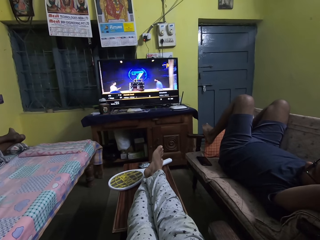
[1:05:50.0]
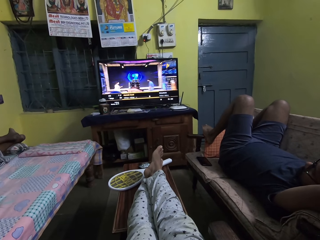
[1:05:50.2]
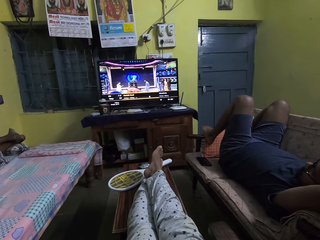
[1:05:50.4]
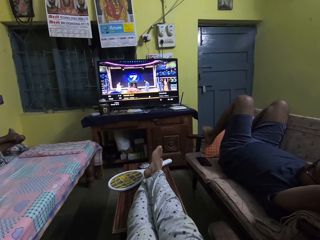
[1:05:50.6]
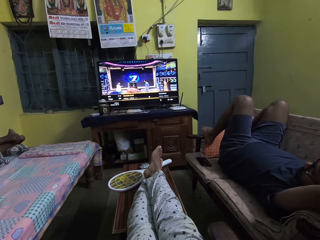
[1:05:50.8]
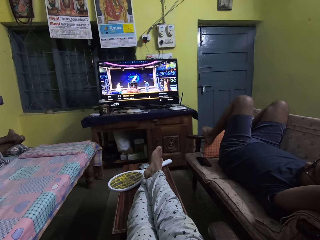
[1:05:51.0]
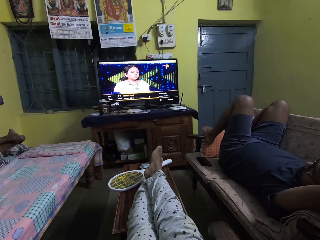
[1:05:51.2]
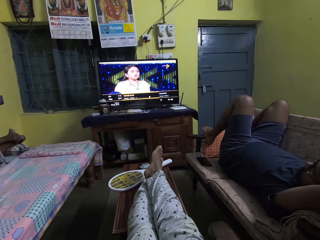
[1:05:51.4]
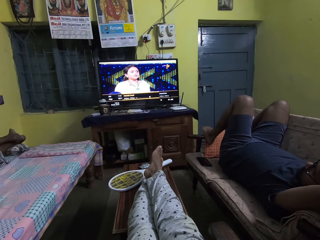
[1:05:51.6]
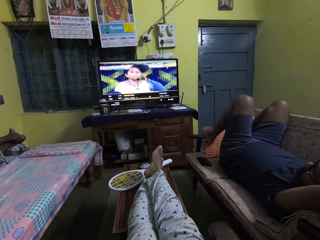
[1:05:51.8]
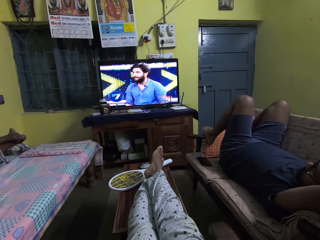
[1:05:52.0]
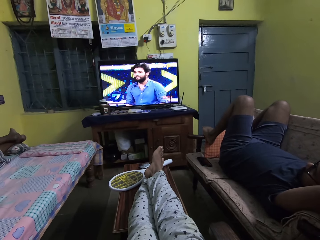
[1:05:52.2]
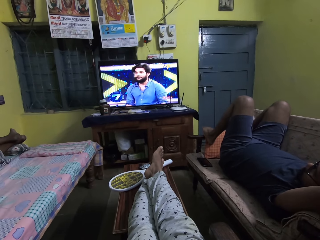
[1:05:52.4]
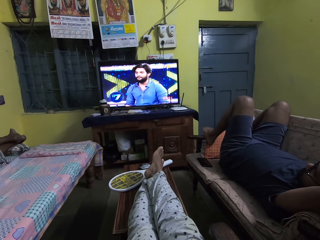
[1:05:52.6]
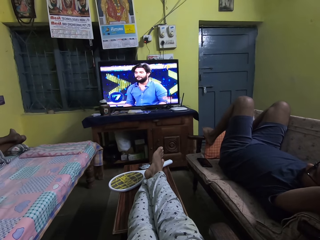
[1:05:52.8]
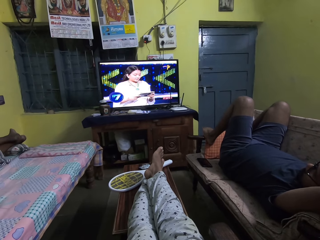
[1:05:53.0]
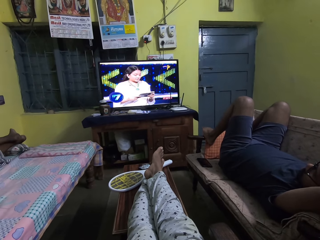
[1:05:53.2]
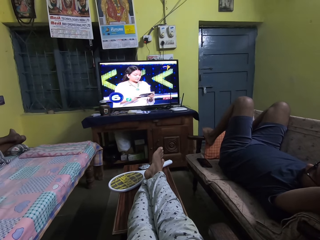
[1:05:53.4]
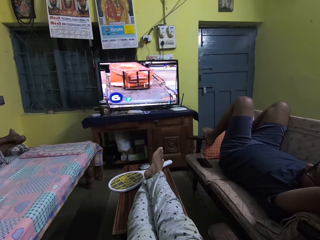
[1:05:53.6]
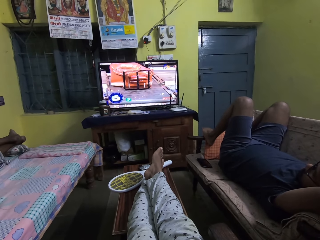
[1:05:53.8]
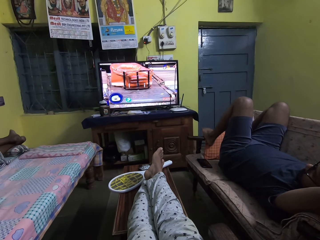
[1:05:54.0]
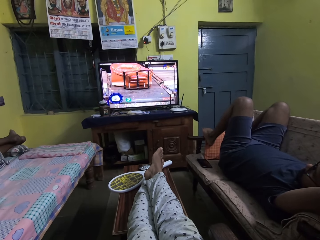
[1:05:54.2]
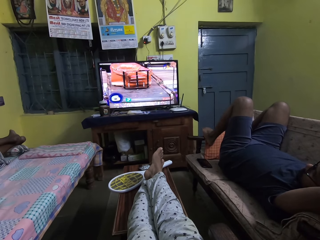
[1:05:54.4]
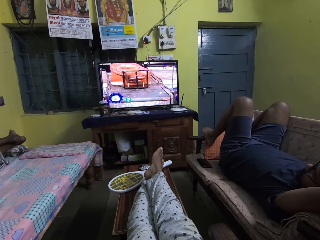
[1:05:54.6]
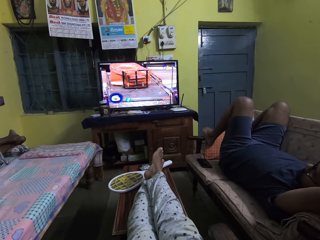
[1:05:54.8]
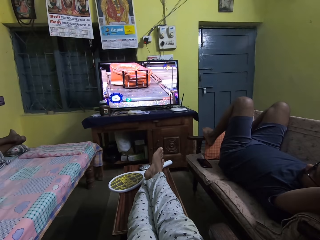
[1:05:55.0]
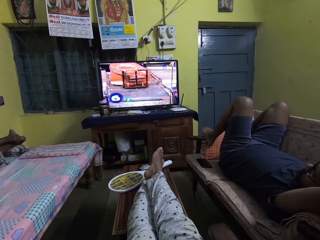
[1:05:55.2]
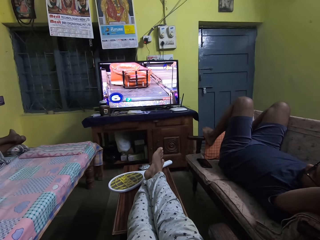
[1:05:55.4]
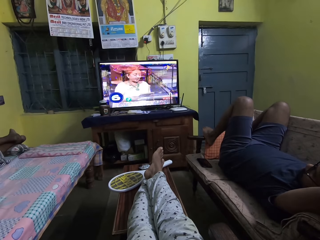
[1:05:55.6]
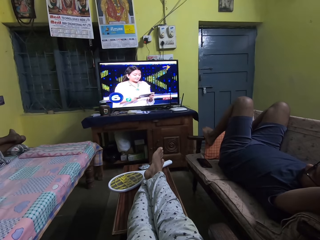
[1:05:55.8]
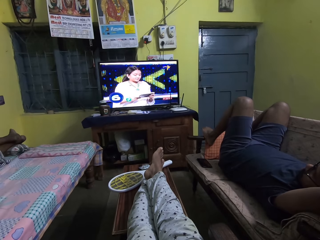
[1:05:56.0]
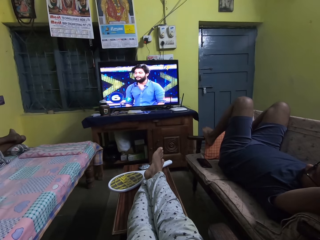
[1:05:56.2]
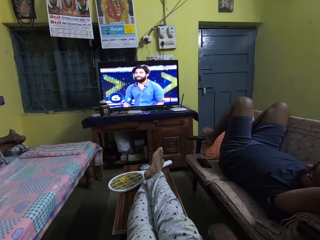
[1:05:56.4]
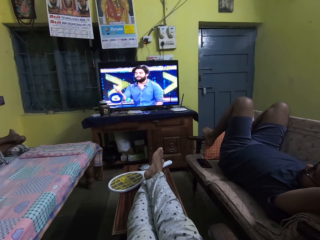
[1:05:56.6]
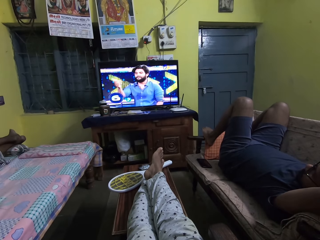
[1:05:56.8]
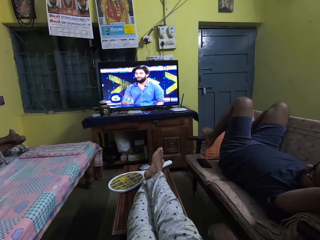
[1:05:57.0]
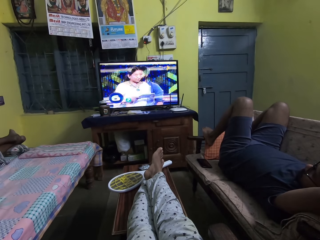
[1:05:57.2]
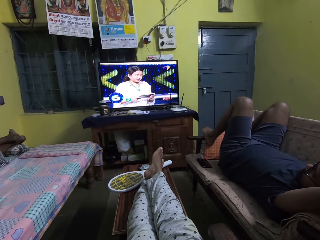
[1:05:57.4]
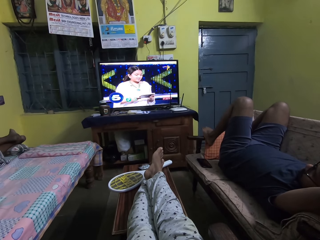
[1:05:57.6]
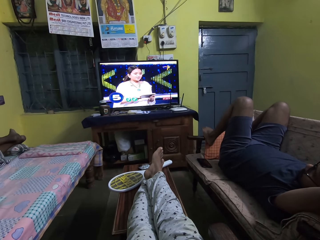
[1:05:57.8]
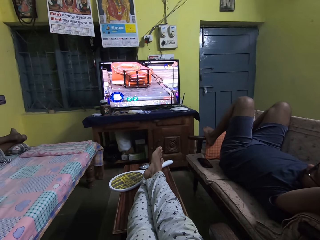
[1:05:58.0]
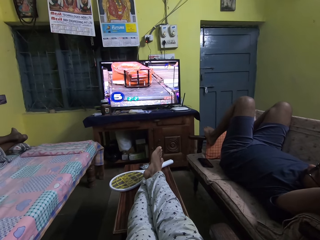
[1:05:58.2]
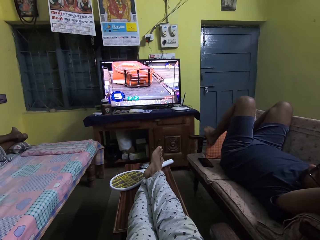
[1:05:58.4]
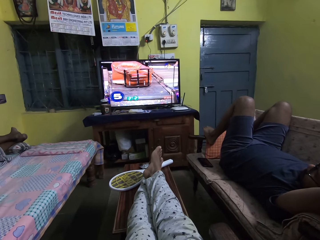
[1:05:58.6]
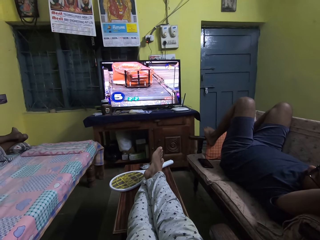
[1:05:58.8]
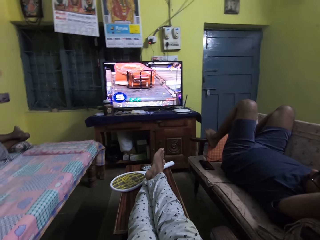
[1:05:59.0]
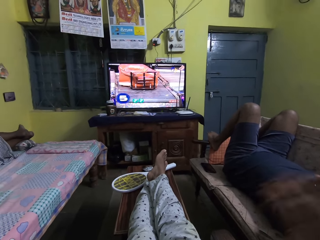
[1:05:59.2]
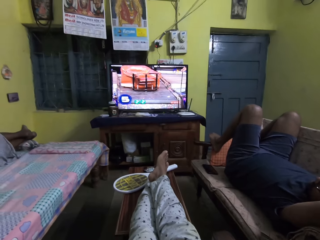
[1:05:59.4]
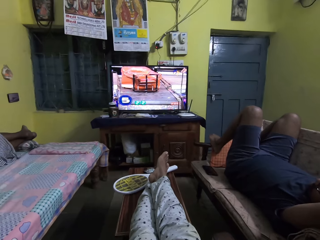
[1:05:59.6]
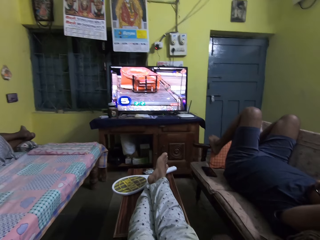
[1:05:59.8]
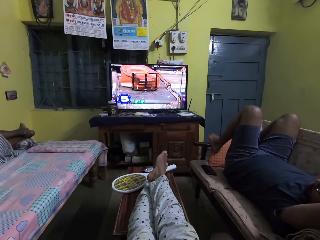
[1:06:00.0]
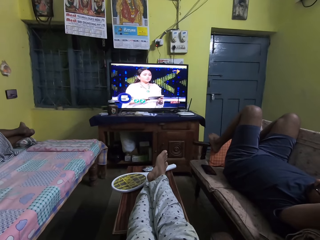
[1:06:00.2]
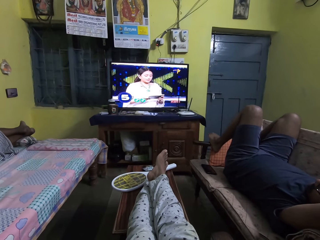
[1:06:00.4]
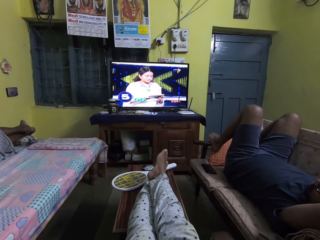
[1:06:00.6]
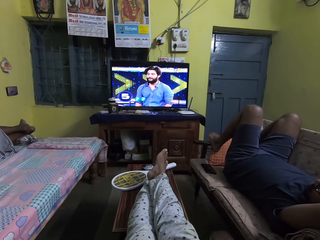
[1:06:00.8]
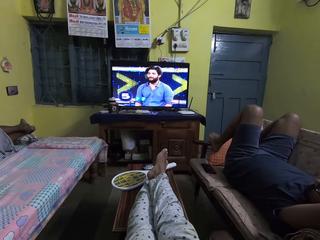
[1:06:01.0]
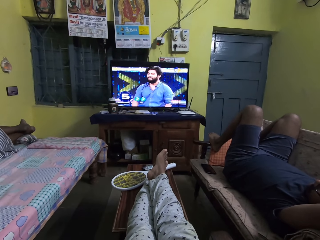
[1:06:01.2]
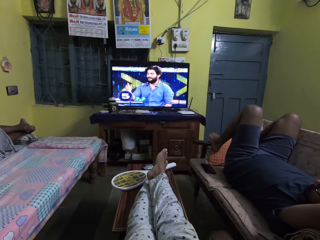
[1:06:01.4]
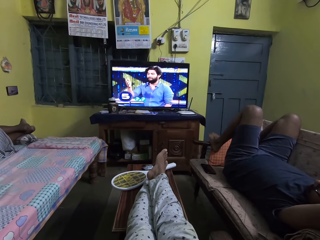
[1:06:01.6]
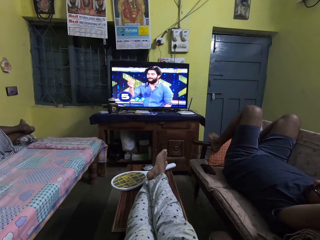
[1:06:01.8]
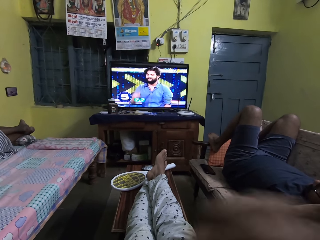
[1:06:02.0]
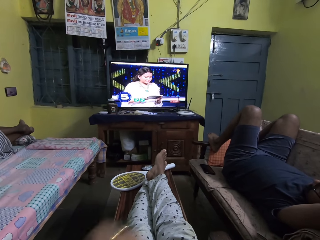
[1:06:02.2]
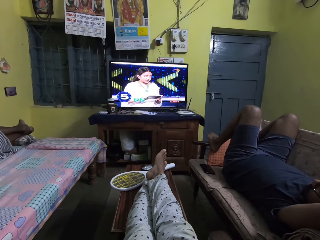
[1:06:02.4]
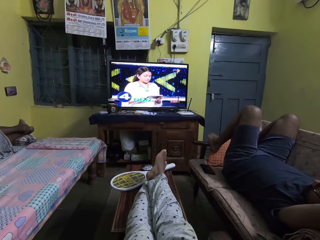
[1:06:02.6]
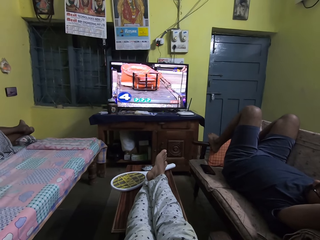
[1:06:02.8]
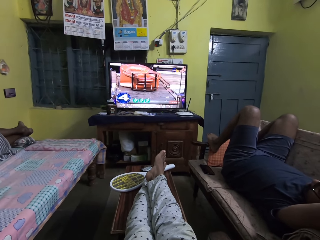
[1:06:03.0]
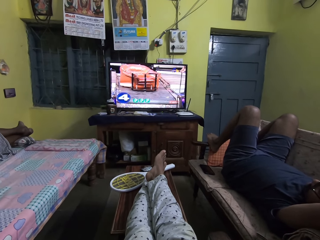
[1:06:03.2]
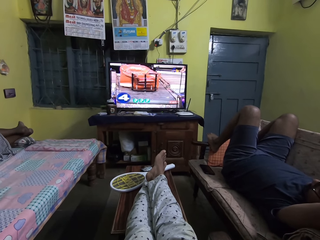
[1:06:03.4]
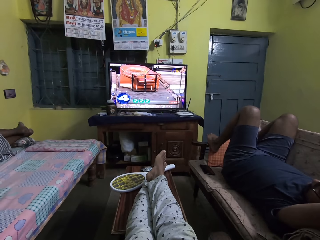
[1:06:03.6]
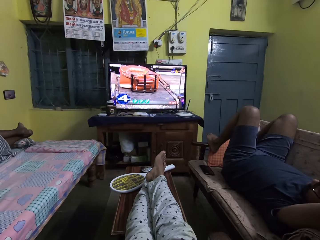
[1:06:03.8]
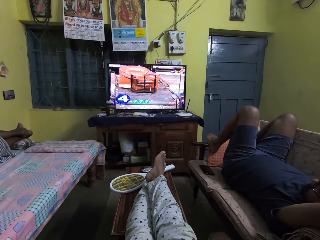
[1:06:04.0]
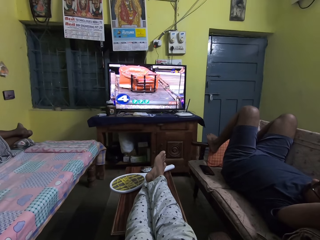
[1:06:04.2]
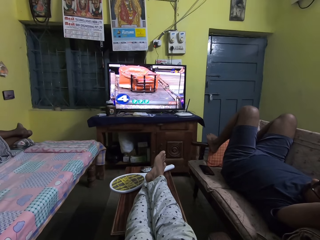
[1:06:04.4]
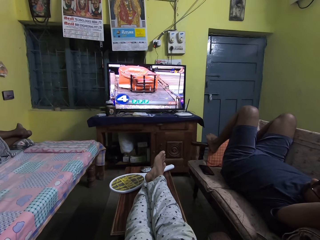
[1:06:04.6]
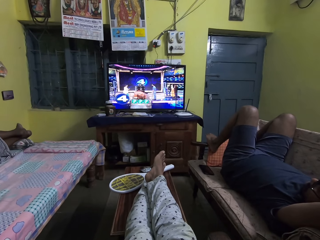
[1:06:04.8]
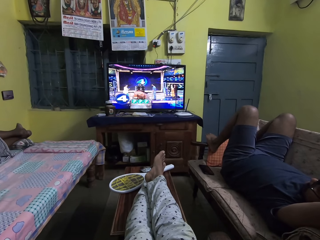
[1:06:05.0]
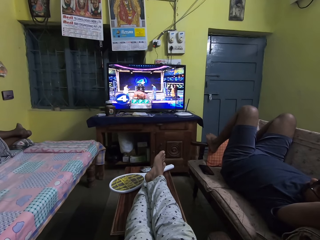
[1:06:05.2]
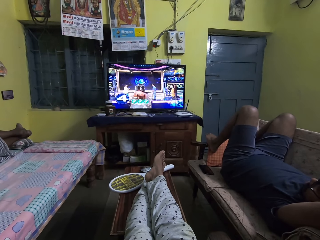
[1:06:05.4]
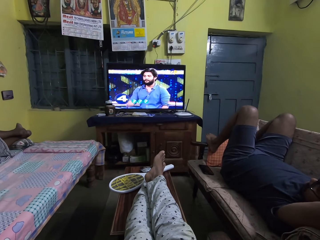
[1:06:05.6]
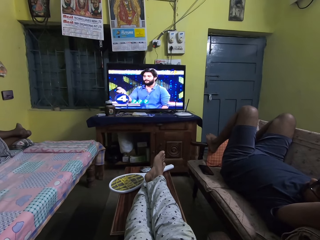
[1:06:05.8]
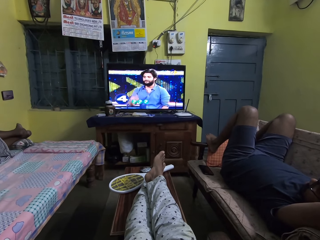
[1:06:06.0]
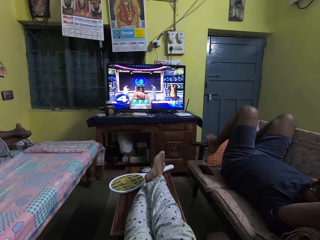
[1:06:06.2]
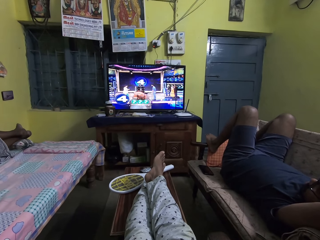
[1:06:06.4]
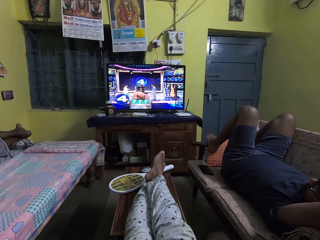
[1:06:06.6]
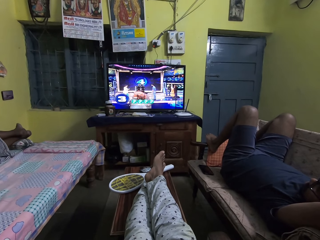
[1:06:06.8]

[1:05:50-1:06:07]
The camera wearer touches her face with her right hand. She moves a hand. She watches television. She places her right hand on her lap.

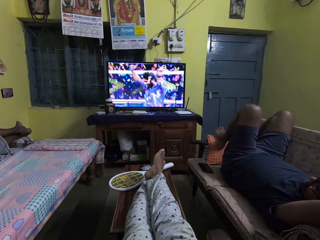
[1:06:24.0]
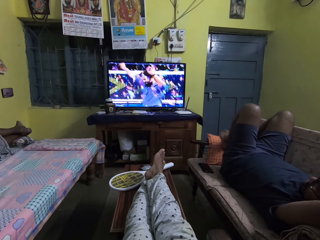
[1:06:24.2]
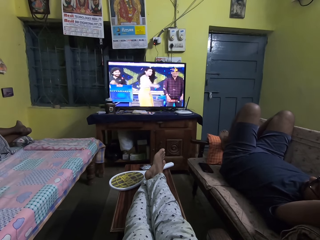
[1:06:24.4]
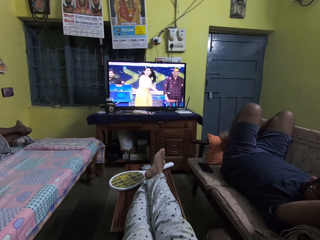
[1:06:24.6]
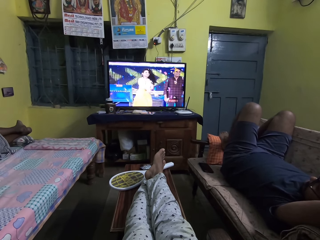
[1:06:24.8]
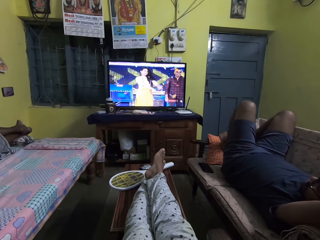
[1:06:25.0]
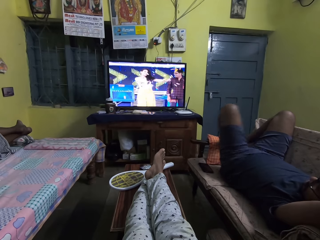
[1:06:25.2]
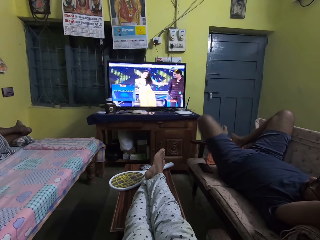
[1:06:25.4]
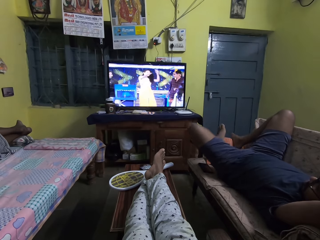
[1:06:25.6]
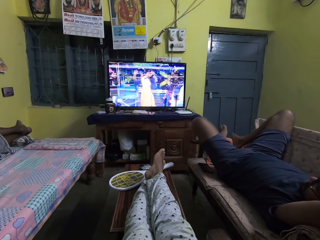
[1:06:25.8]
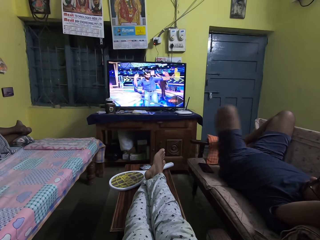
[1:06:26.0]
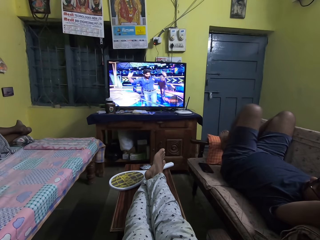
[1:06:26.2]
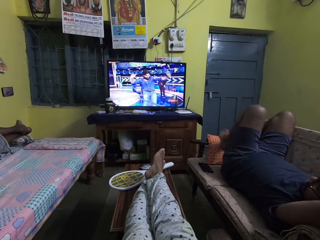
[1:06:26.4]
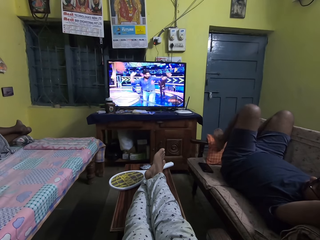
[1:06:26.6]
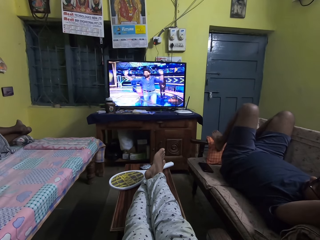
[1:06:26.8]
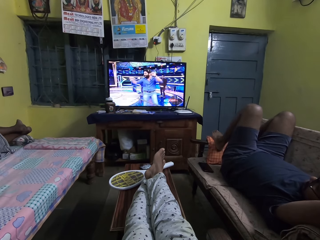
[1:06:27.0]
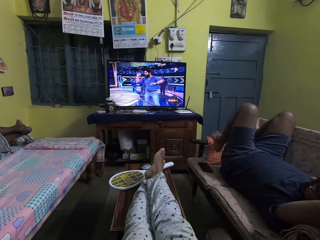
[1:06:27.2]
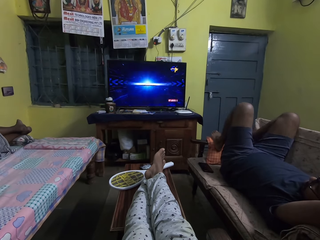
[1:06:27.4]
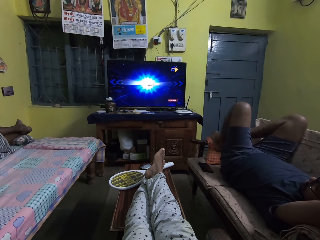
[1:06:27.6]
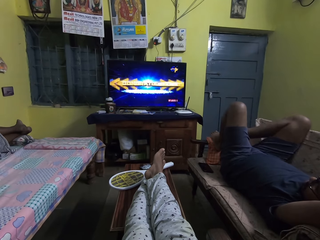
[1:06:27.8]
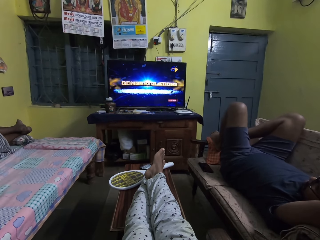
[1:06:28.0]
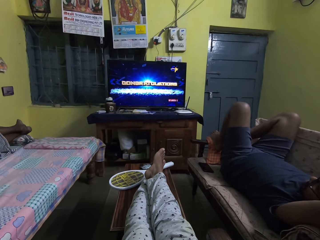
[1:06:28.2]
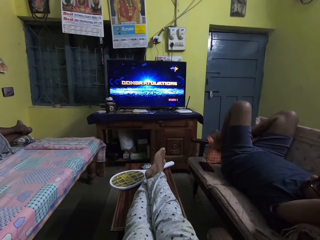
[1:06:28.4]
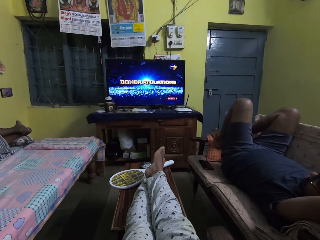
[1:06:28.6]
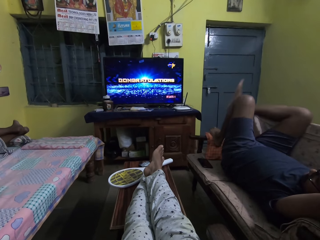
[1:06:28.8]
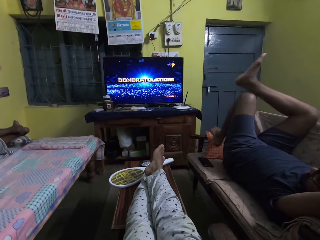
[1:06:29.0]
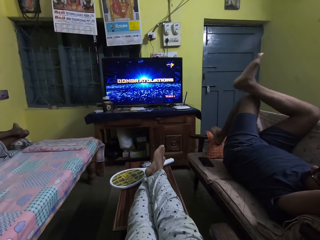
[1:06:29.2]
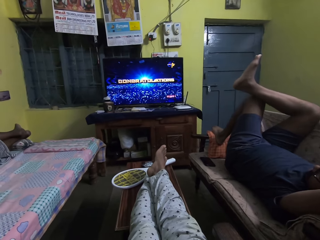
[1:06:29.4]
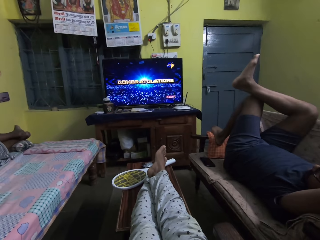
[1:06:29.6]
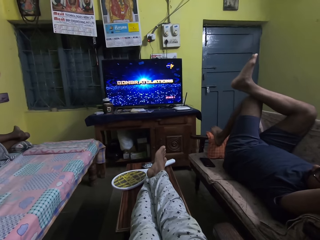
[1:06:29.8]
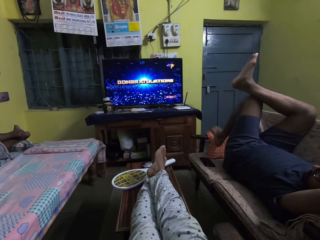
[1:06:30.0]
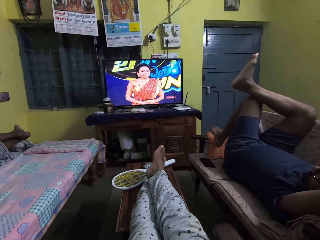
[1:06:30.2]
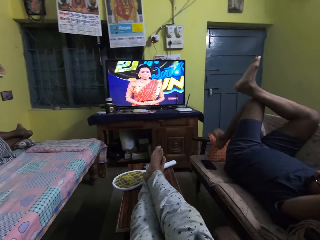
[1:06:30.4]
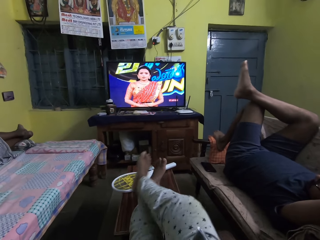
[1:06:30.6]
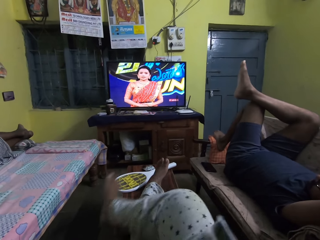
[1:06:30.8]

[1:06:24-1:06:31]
The man moves a leg. The camera wearer watches television. The man places his right leg on his left knee. The camera wearer adjusts her right leg on her left leg on the table.
